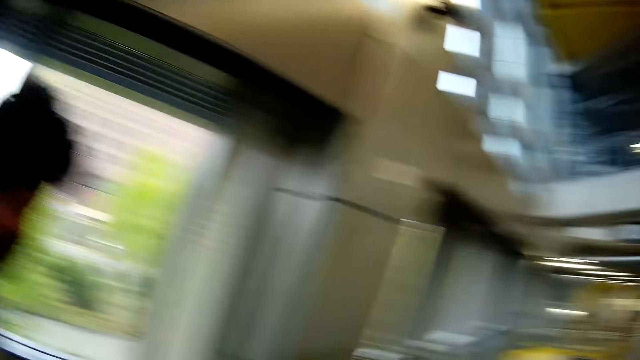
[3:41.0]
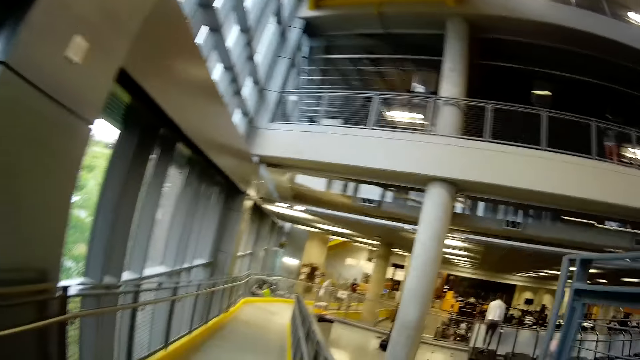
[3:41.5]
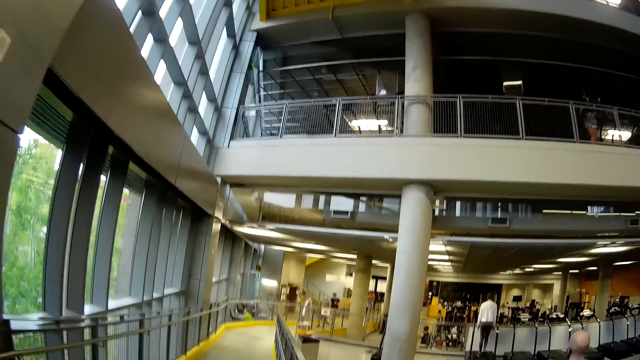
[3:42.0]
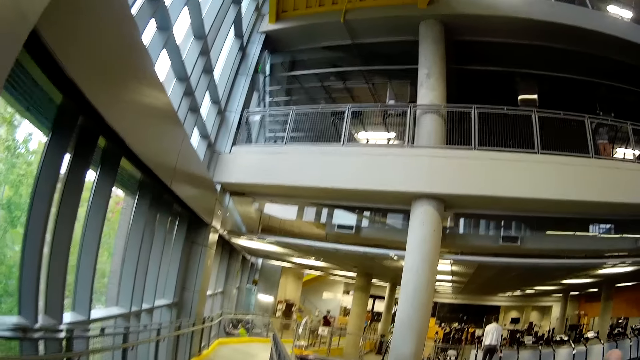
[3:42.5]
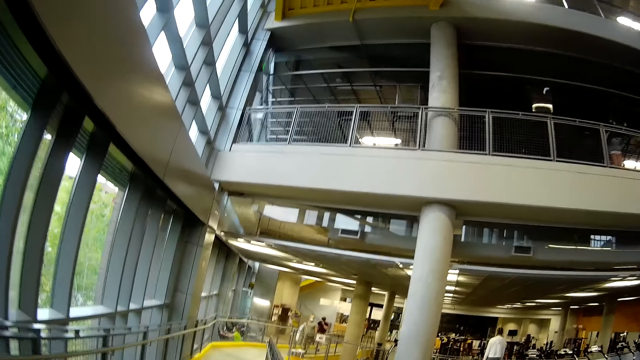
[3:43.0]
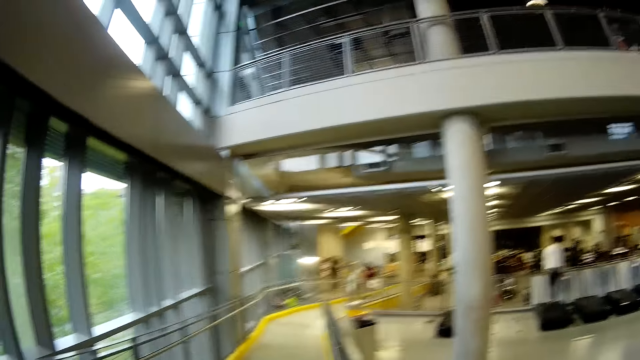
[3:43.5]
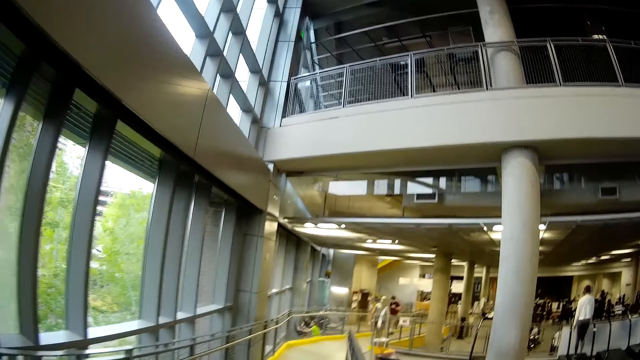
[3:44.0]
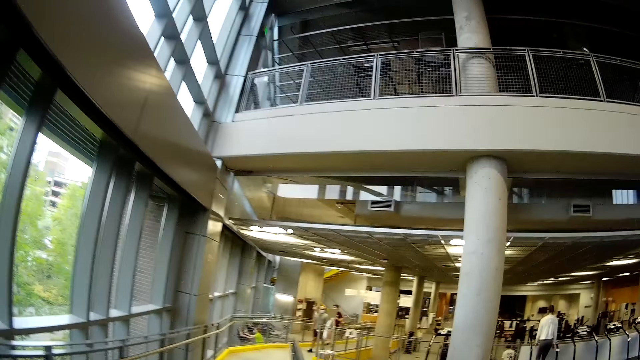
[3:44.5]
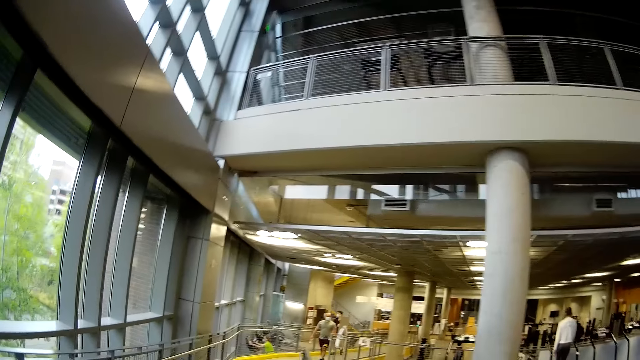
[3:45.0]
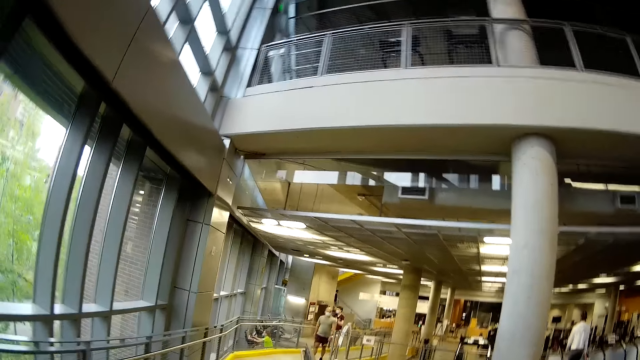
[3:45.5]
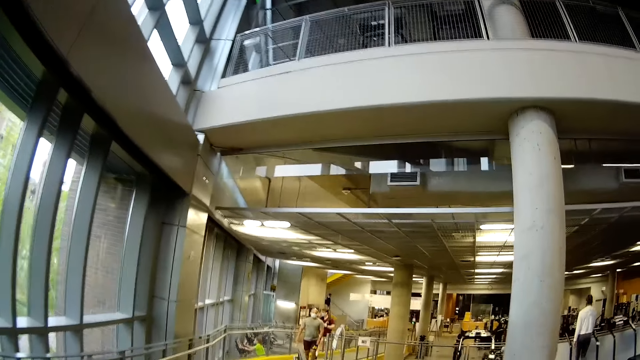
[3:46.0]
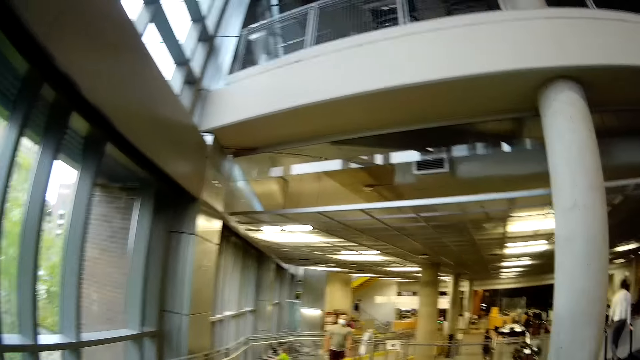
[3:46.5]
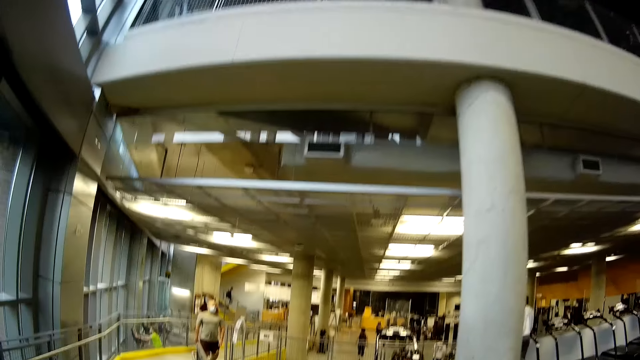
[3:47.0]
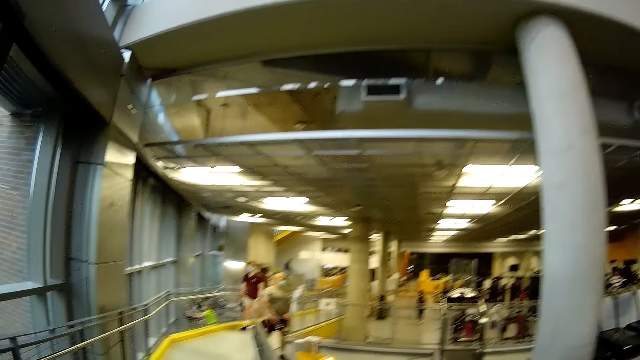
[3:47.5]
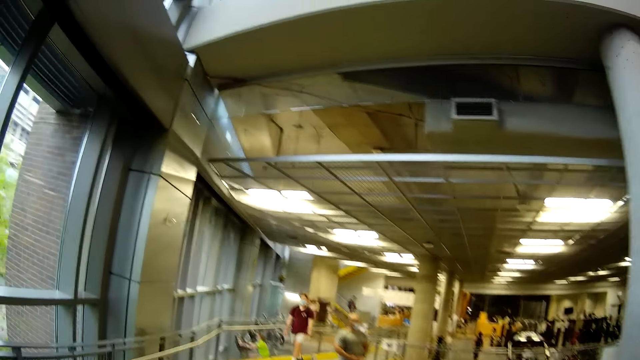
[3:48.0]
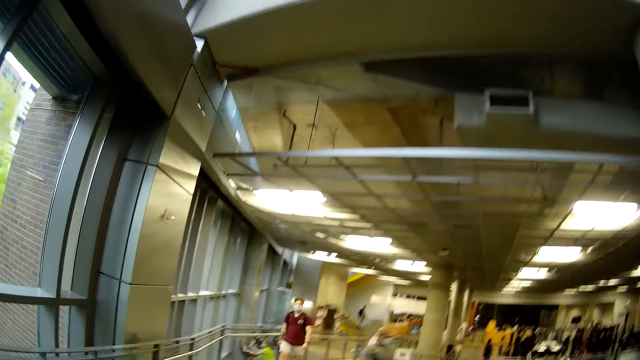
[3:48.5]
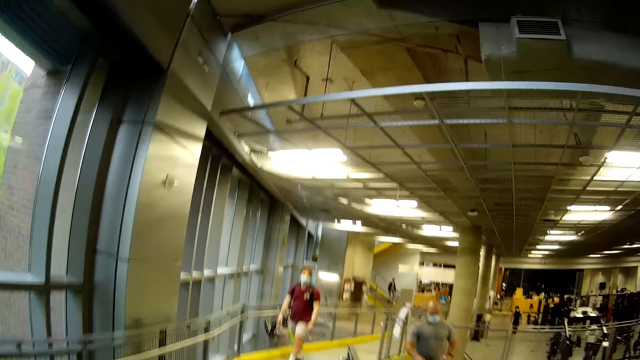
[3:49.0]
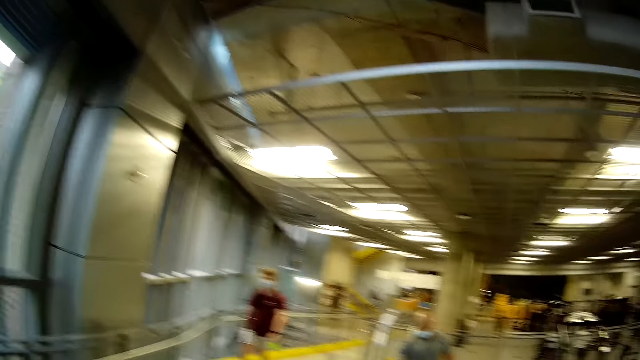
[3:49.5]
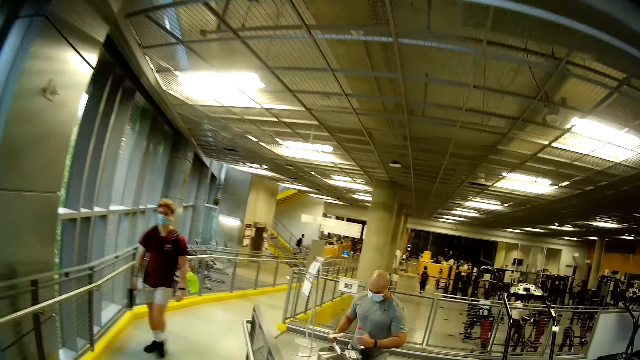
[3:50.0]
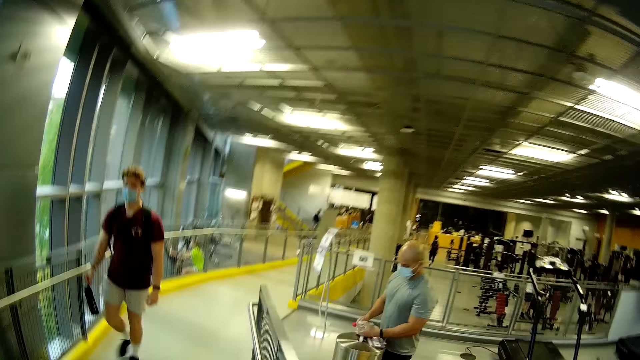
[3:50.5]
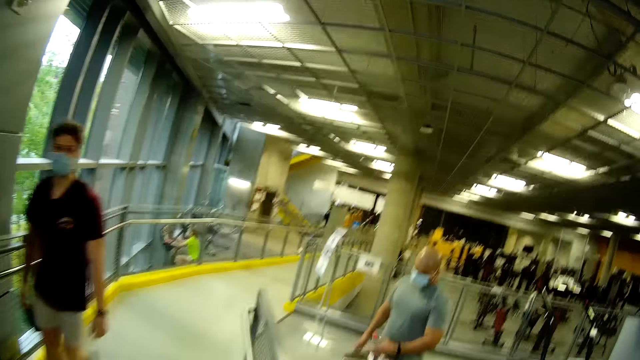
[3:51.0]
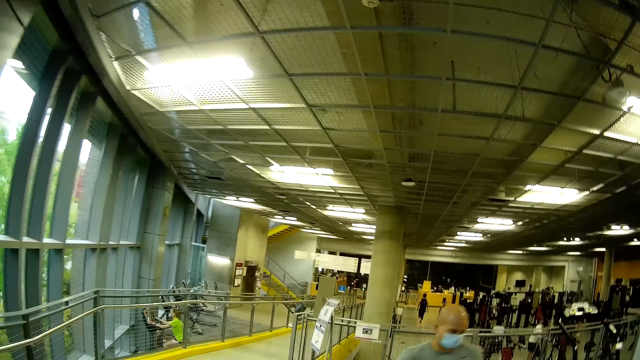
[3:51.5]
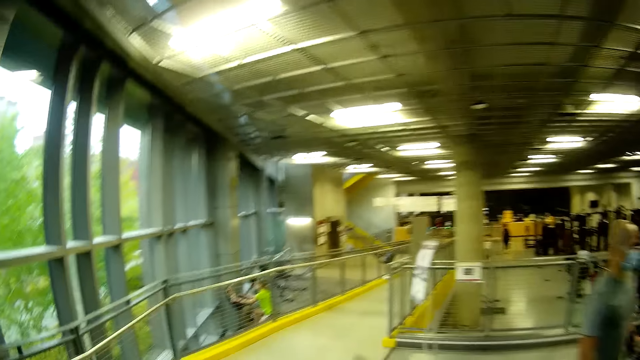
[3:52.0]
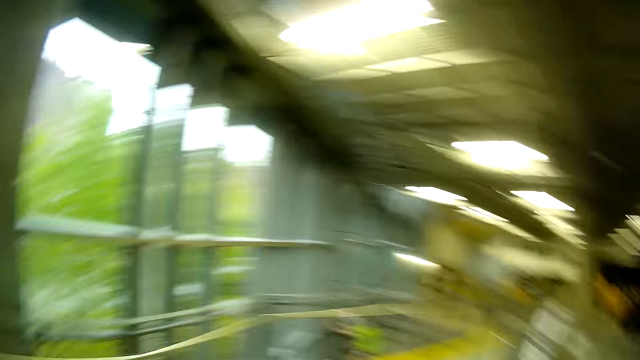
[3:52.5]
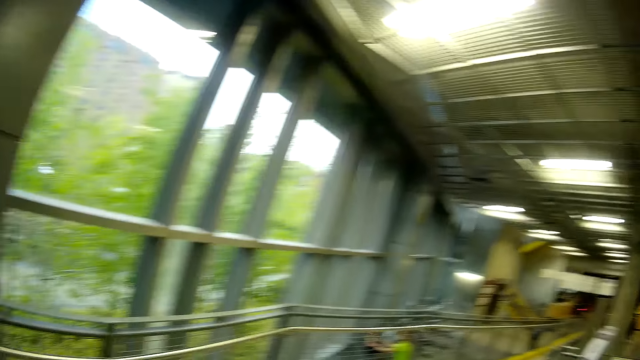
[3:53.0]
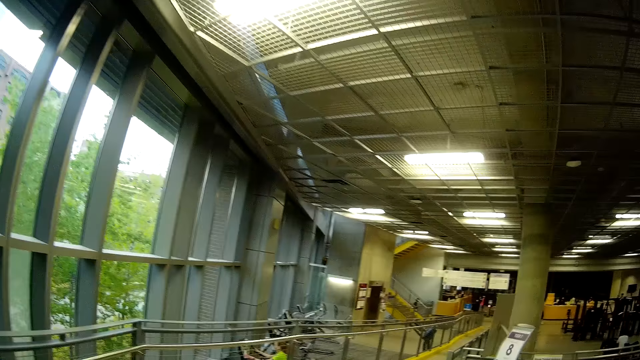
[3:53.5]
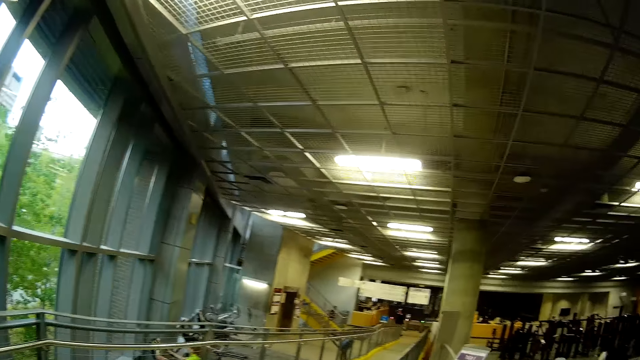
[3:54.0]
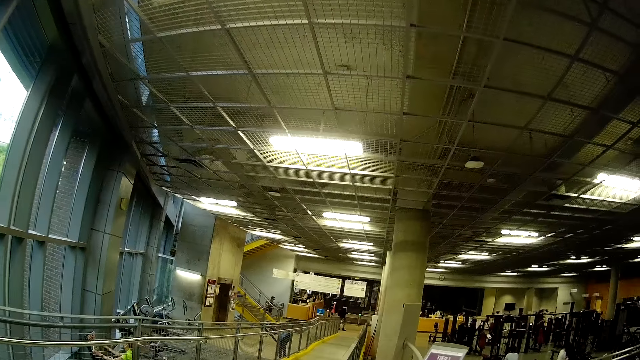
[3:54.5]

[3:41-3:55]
The camera wearer walks down a ramp with the man. They walk past another man.

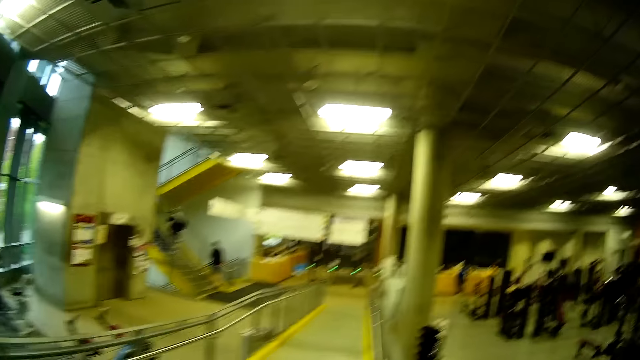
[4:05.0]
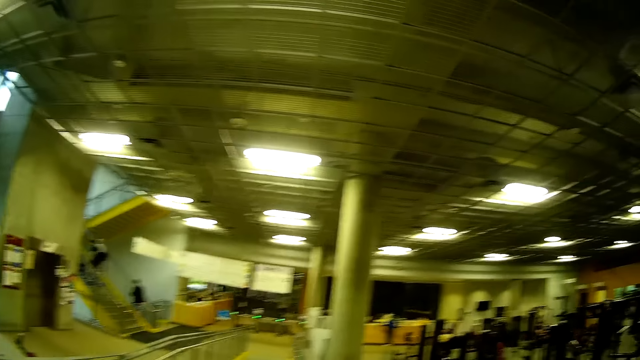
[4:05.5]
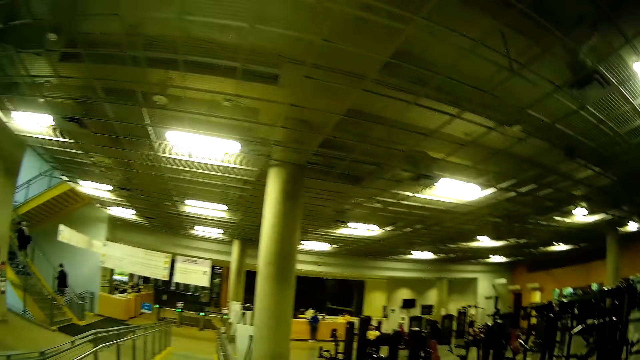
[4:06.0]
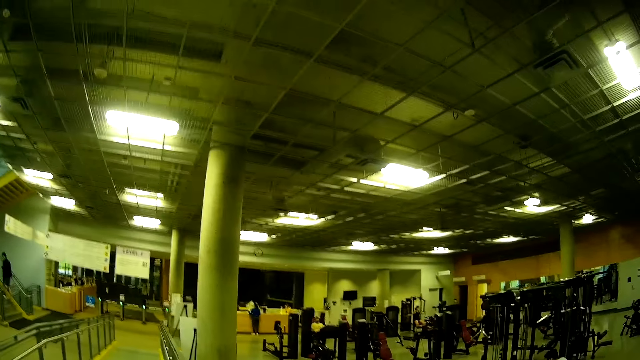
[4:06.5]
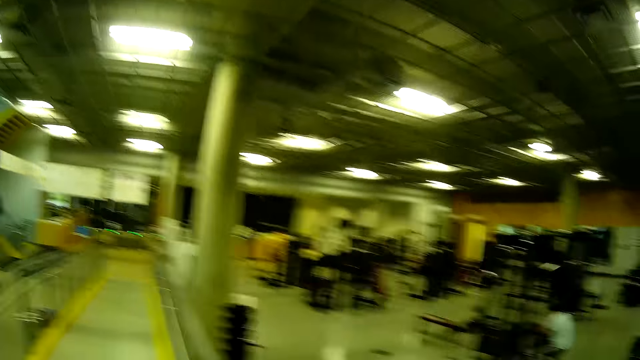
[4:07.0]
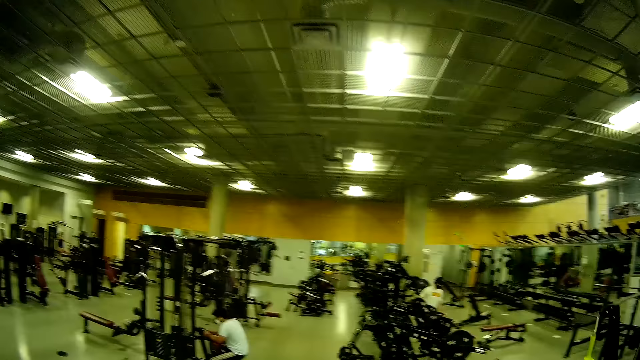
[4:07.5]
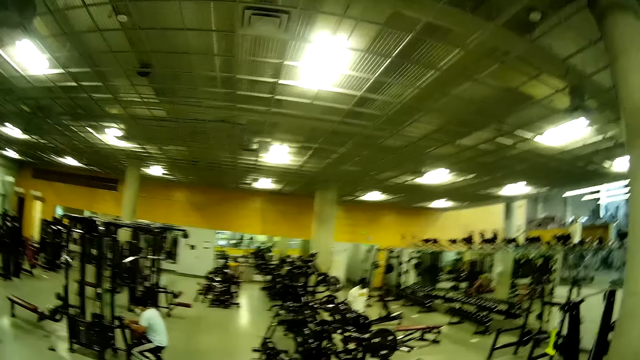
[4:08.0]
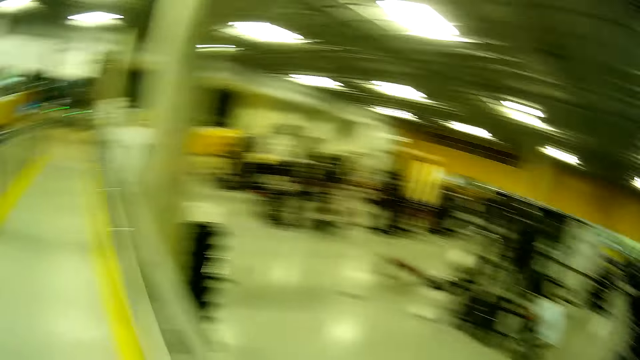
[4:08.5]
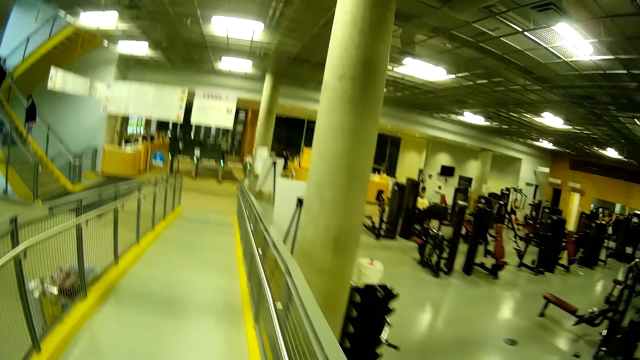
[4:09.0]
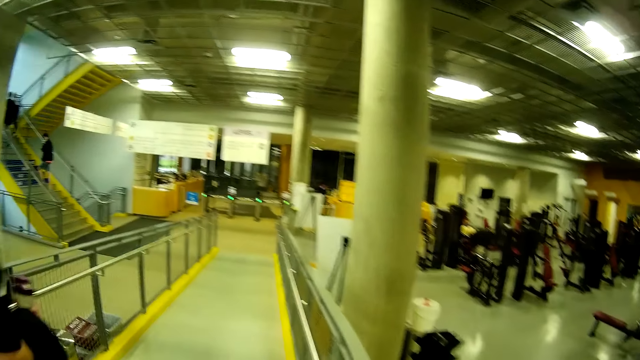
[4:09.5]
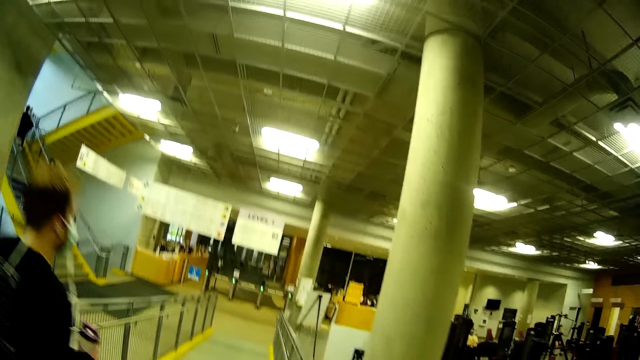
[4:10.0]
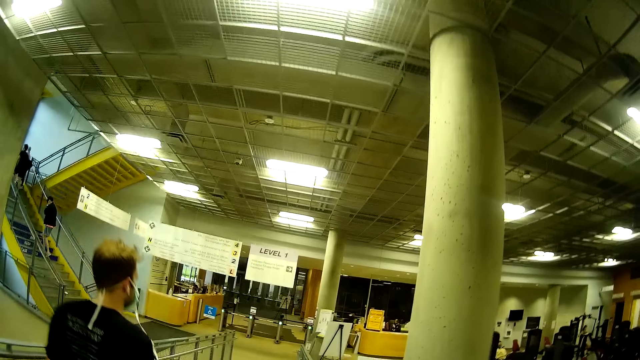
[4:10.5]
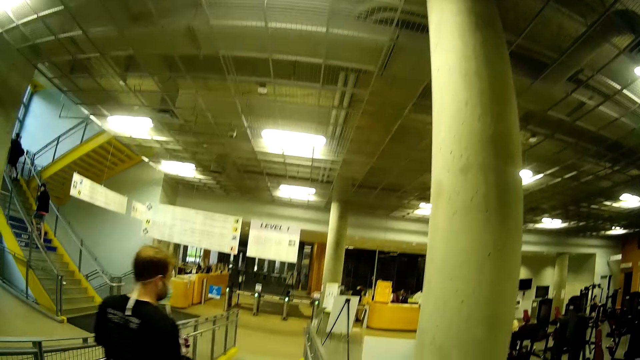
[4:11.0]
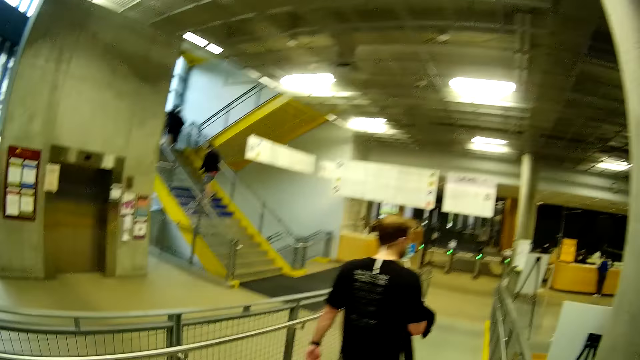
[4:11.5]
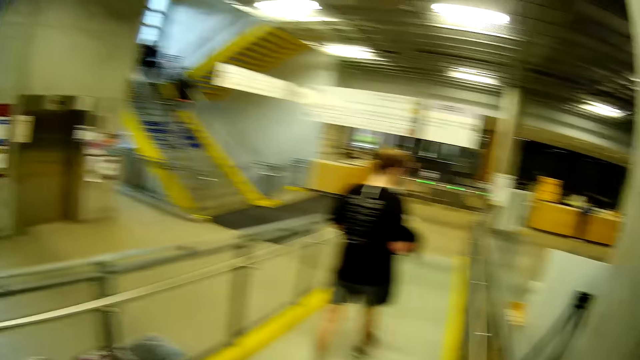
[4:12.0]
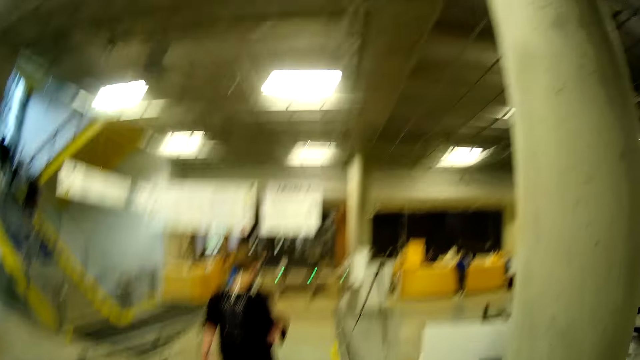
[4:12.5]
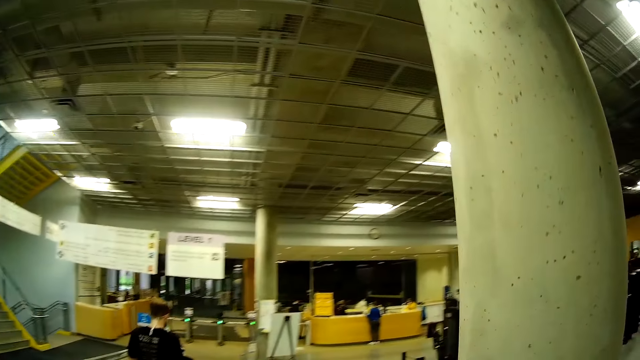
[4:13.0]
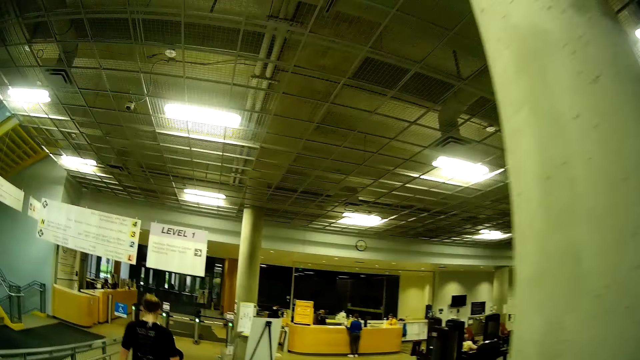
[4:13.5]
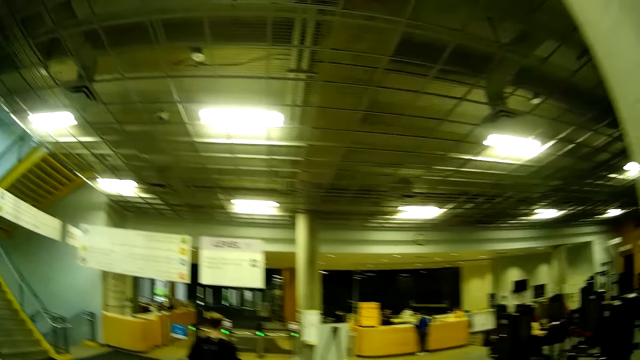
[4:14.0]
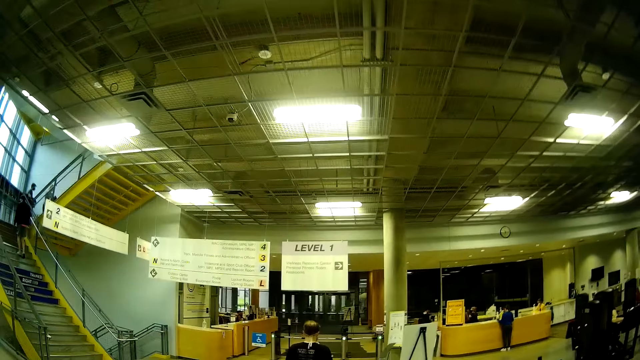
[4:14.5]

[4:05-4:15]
A man walks past the camera wearer.
